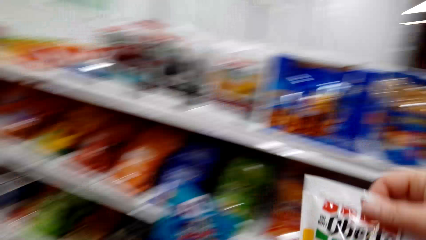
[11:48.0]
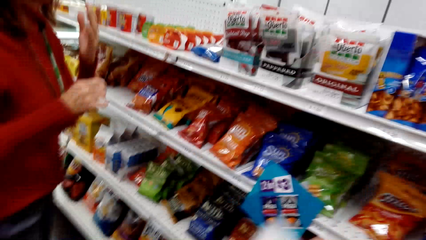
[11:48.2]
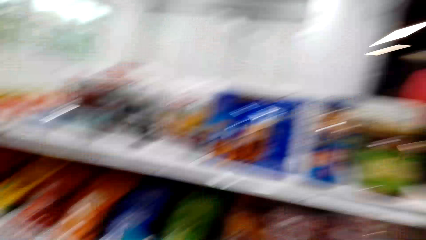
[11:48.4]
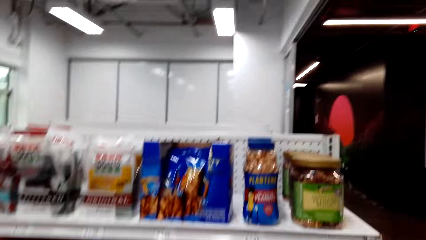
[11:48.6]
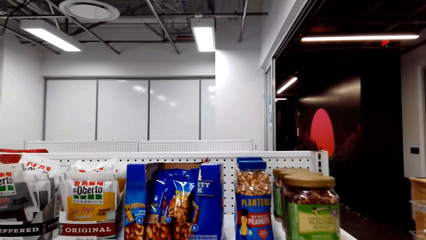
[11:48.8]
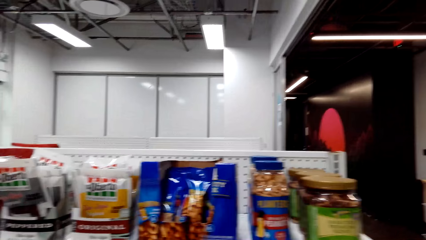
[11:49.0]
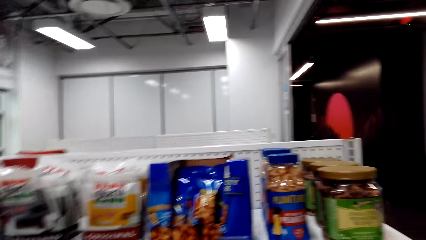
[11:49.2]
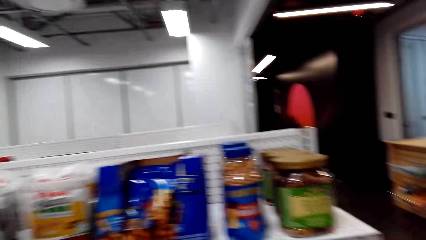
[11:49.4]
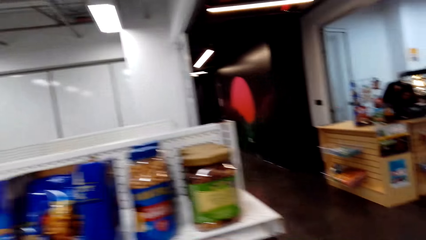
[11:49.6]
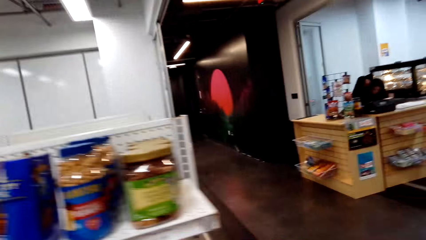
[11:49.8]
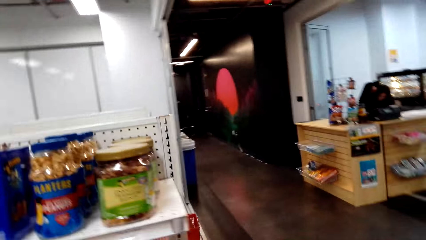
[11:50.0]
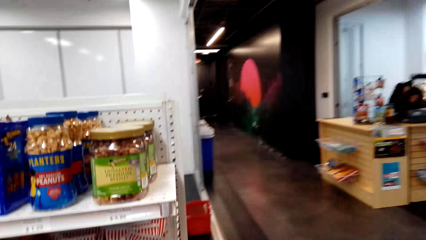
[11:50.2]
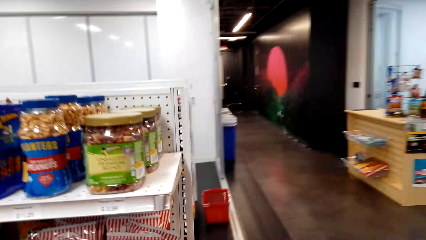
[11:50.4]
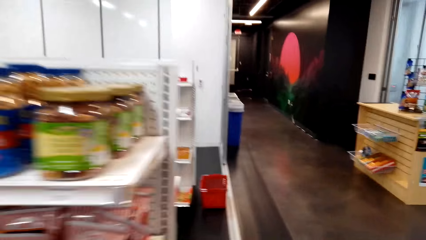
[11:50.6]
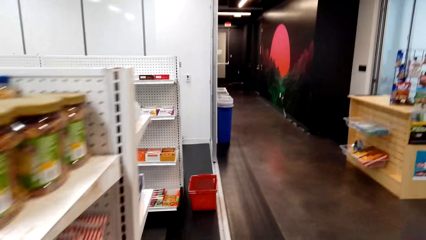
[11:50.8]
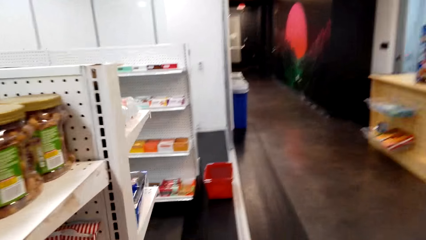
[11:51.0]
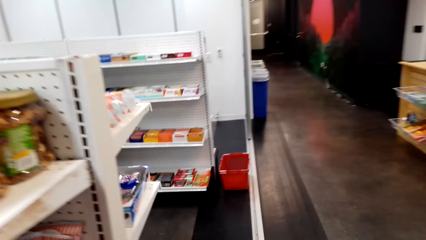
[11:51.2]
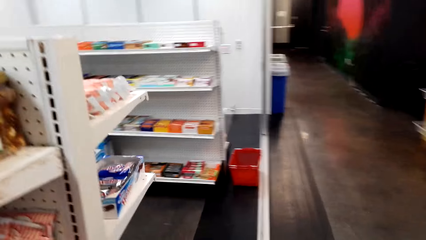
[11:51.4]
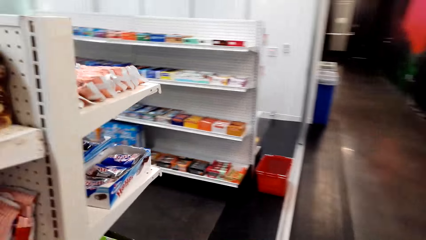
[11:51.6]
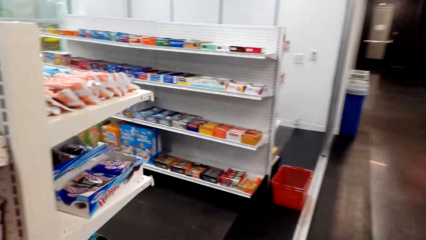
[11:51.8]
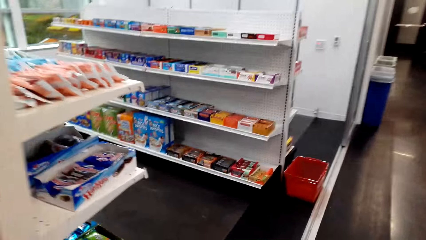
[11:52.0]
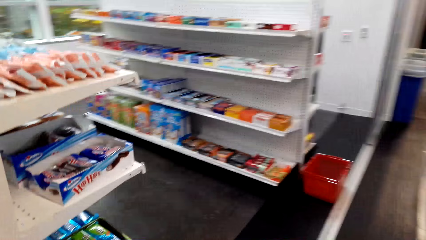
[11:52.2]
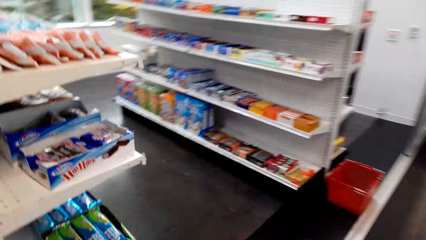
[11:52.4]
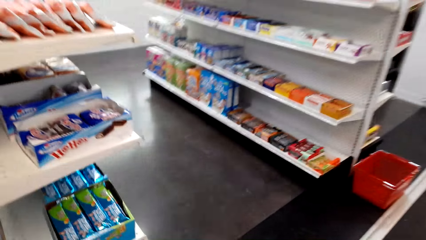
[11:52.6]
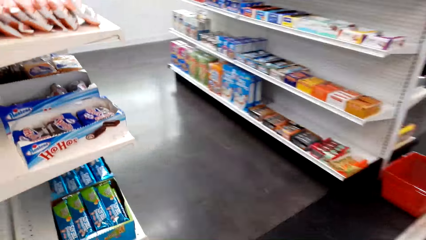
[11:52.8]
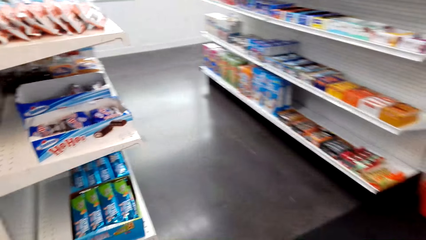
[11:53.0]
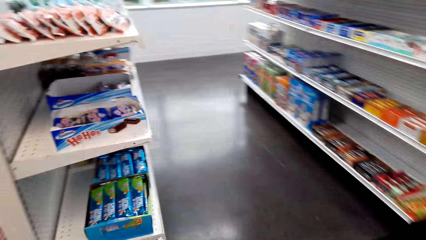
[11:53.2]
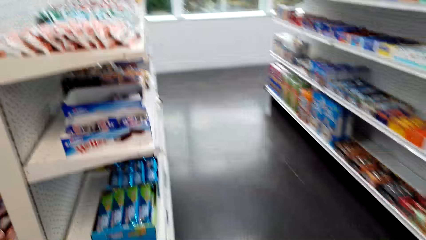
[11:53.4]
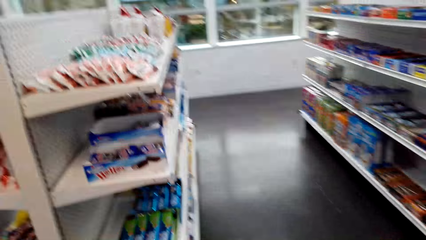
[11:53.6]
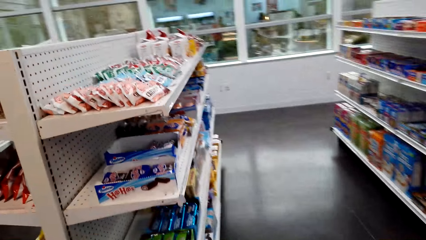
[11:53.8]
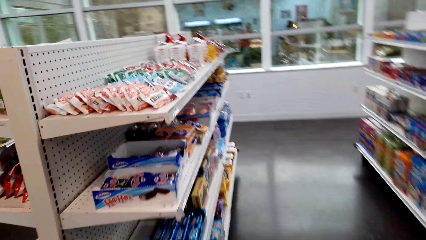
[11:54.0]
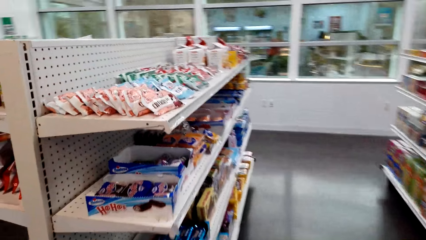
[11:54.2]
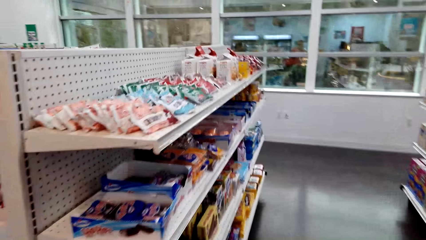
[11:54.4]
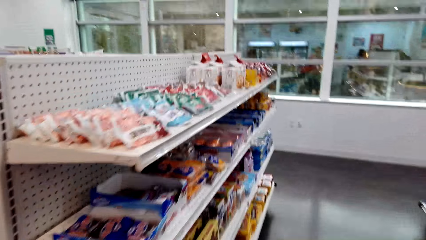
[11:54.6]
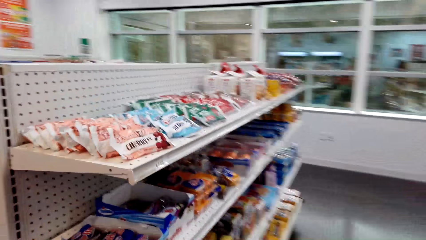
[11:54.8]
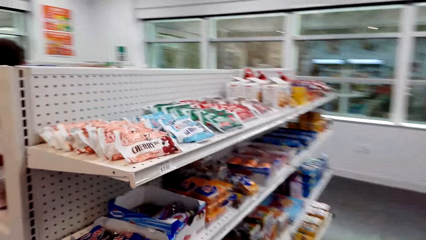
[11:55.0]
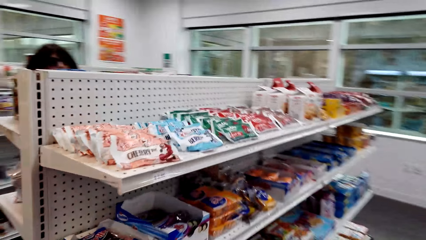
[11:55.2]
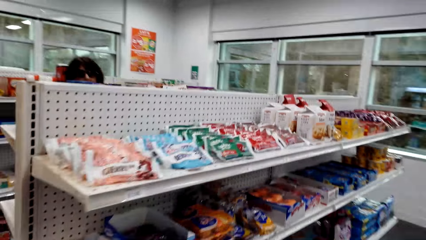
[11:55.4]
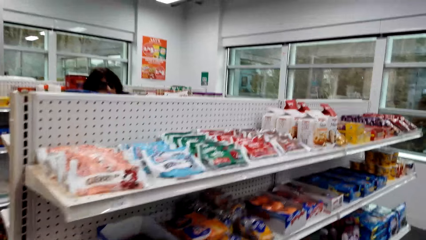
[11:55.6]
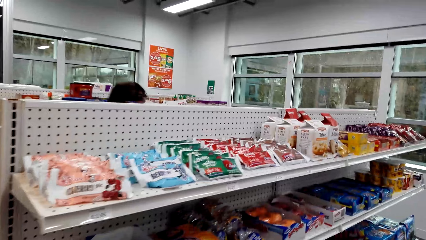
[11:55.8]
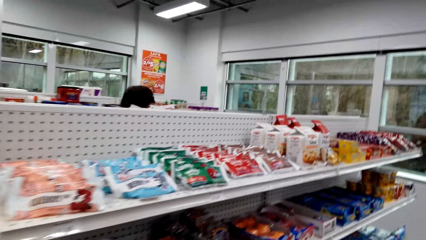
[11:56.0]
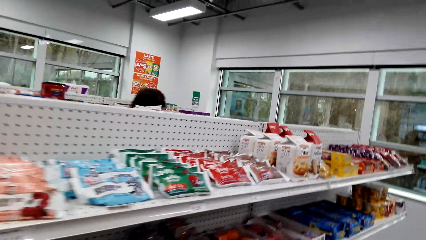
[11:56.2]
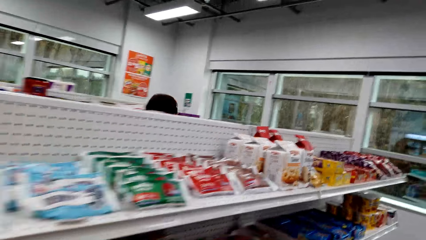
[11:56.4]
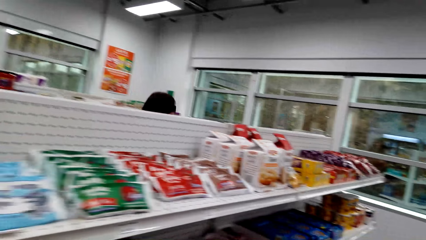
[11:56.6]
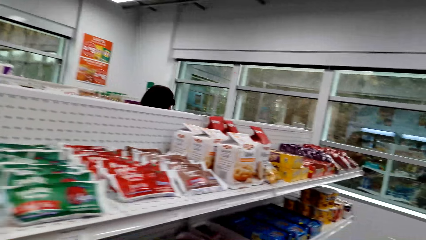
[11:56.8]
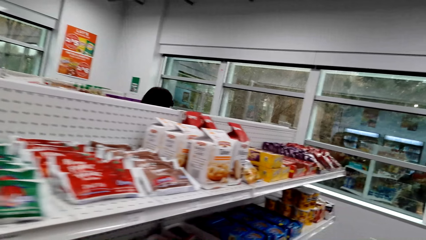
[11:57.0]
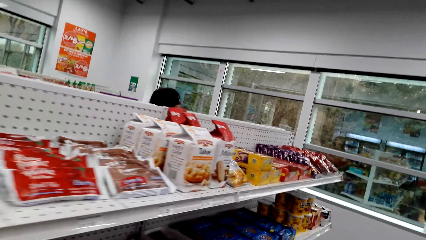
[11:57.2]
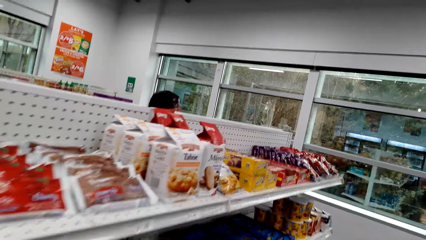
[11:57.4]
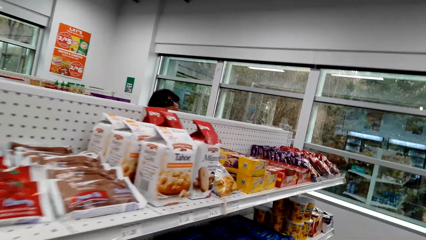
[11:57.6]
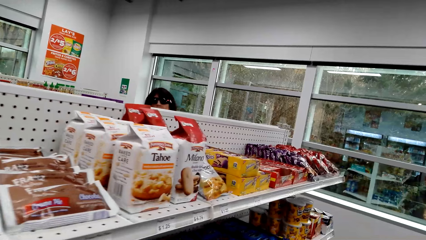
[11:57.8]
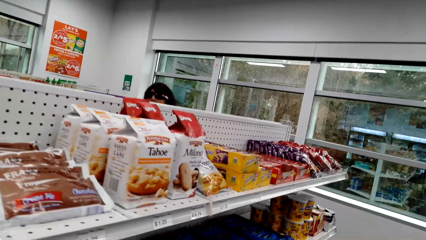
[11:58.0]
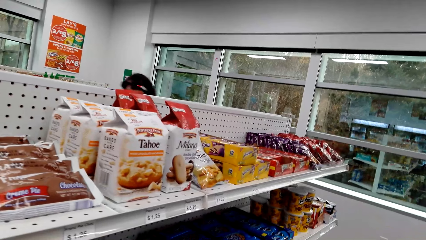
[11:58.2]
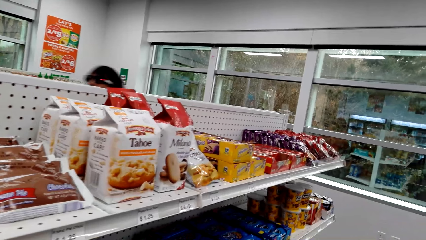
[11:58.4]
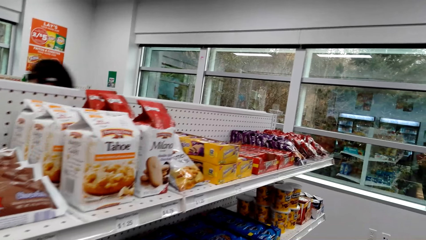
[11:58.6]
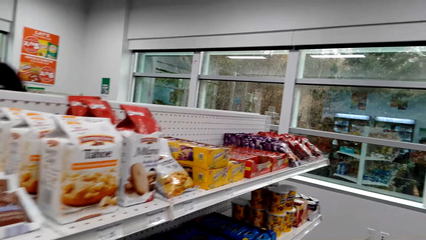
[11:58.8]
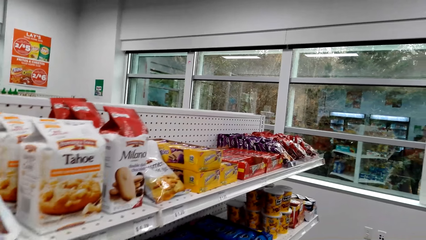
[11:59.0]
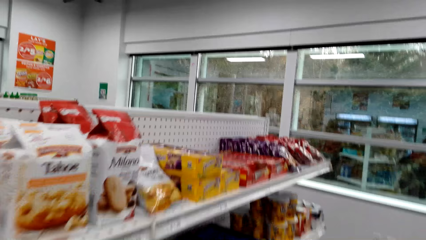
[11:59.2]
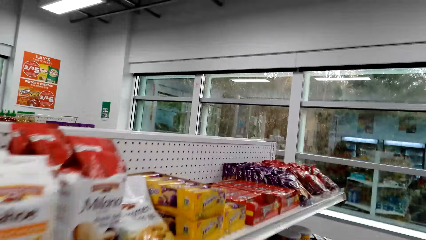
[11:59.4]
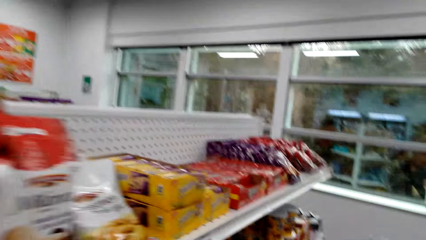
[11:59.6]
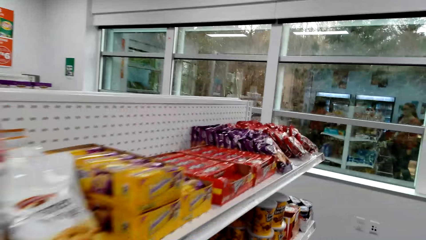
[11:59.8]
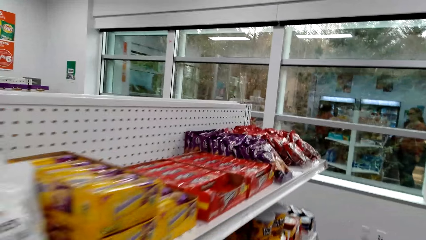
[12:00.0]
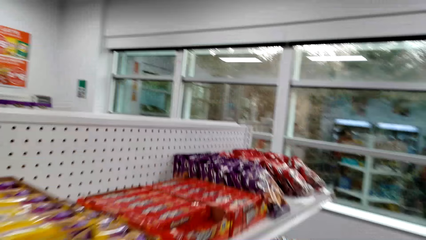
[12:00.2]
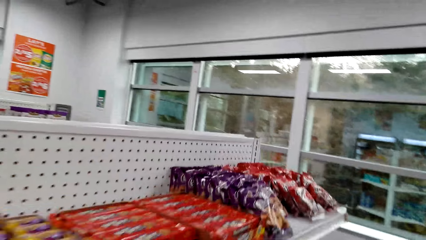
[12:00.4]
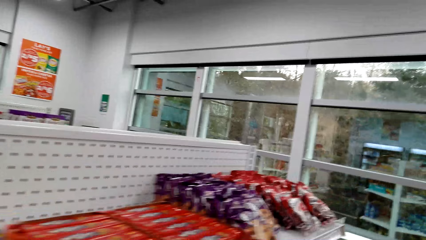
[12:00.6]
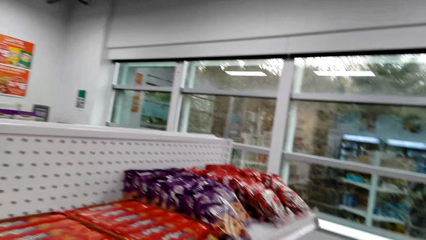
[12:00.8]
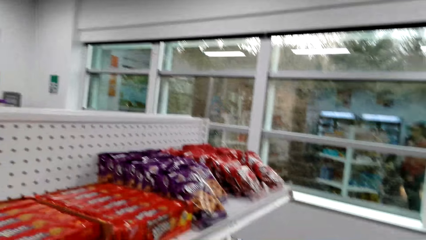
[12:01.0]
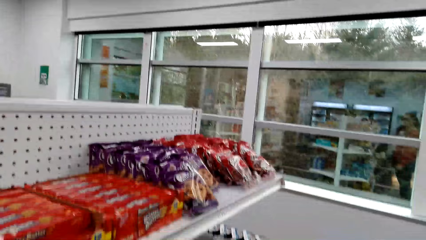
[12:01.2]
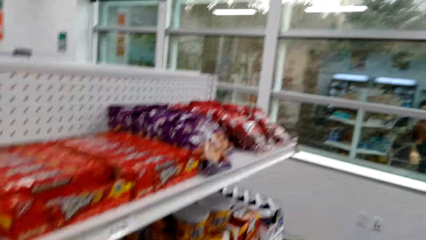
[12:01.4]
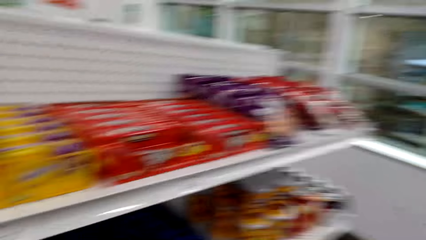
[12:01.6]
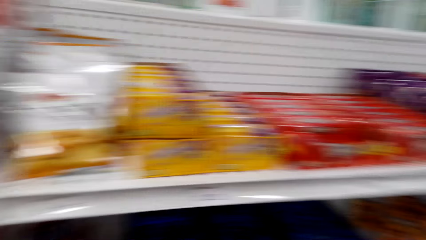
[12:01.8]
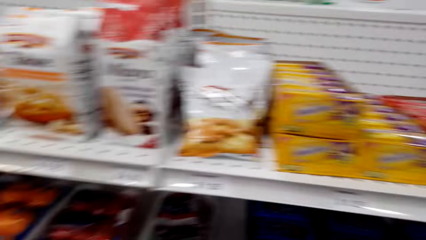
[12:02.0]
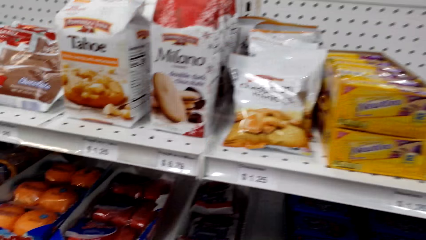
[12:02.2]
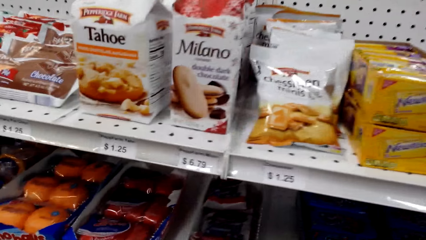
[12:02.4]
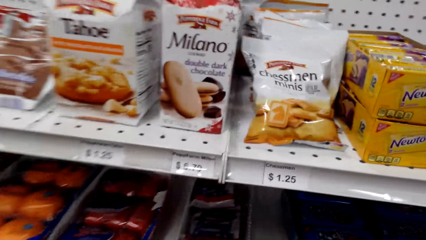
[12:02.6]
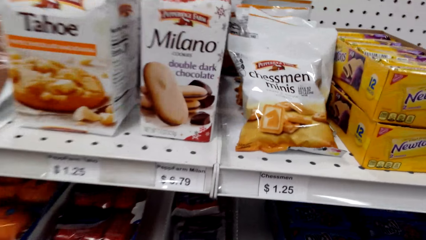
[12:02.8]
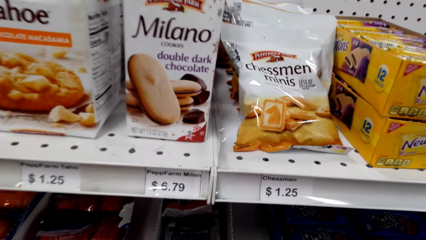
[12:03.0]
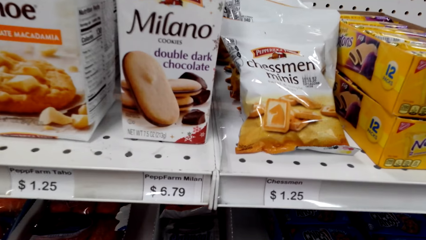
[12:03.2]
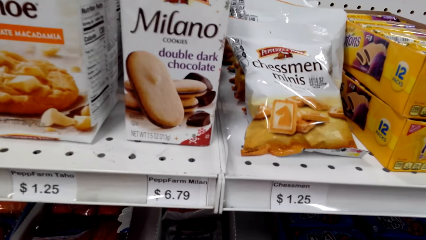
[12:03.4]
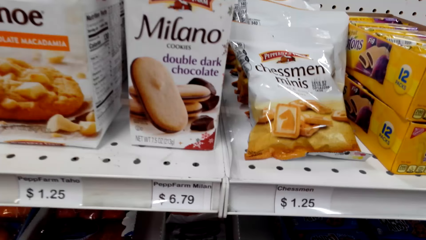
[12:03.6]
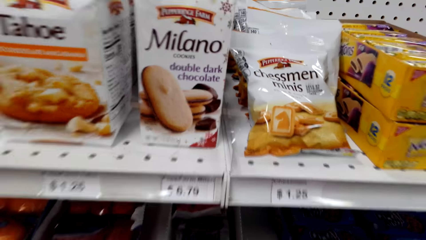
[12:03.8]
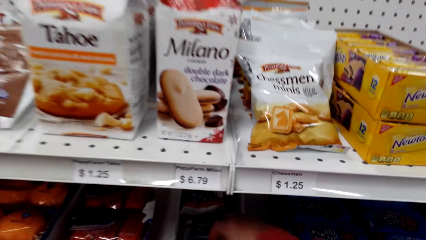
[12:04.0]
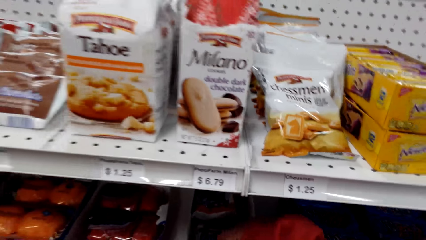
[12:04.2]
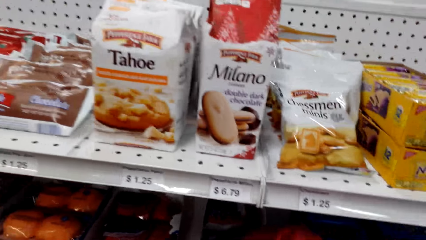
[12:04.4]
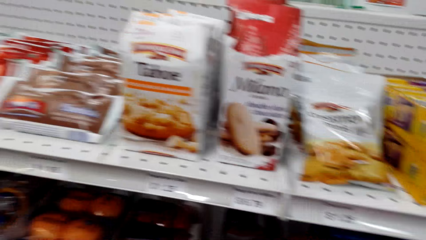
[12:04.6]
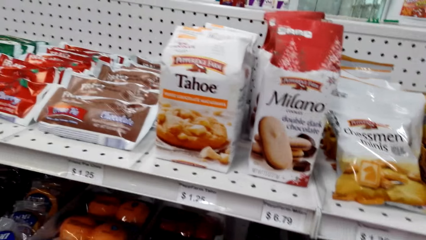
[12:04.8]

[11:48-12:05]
The camera wearer places the Oberto Original Beef Jerky in a basket. They walk around the supermarket shelves.
